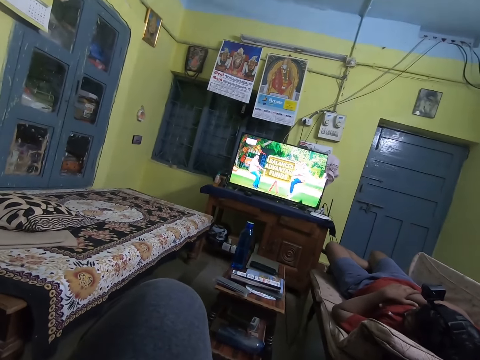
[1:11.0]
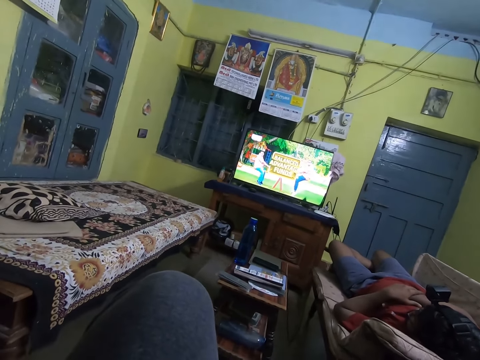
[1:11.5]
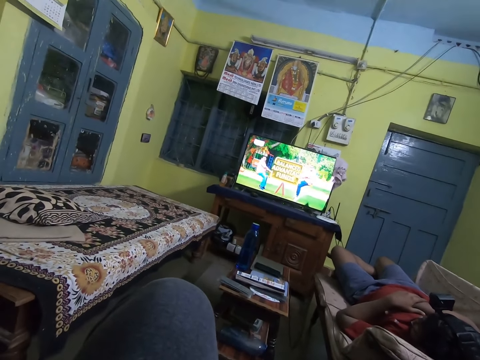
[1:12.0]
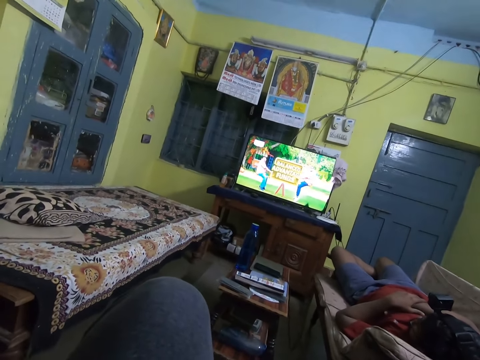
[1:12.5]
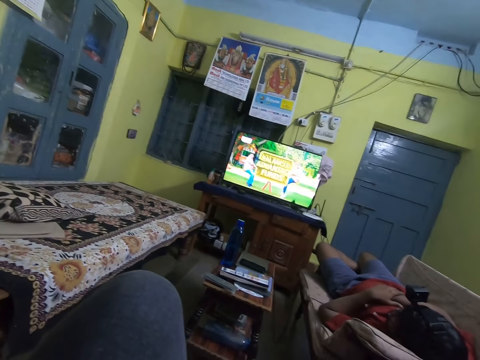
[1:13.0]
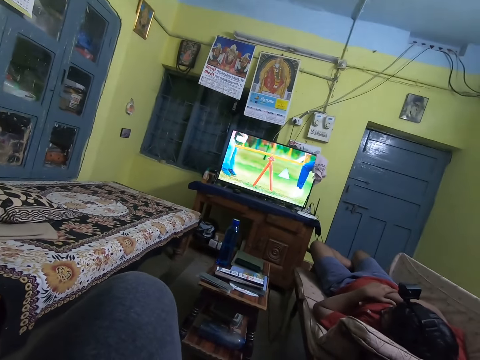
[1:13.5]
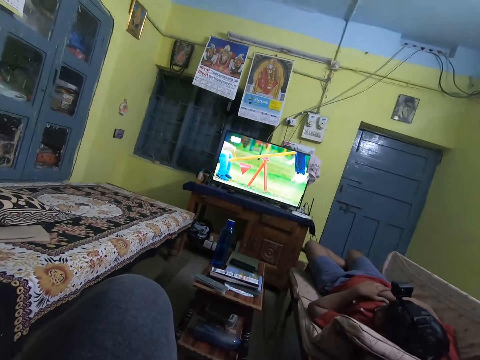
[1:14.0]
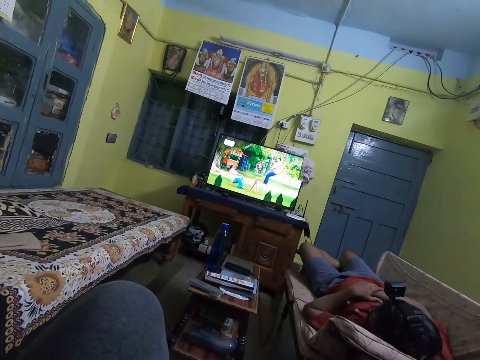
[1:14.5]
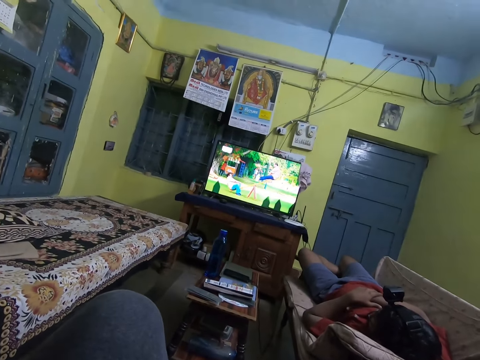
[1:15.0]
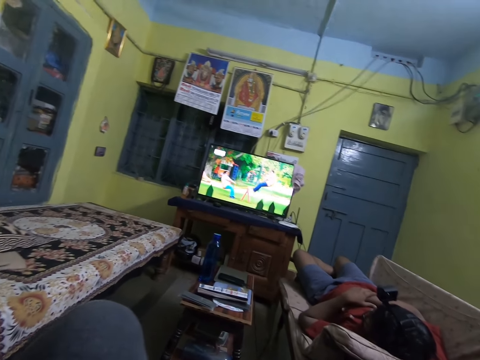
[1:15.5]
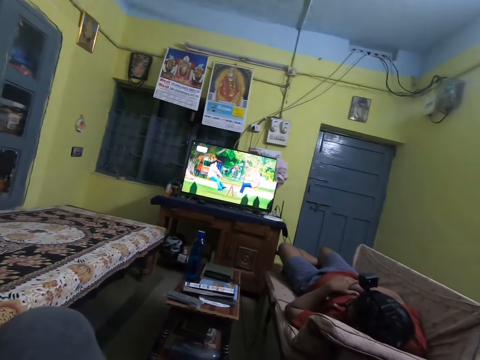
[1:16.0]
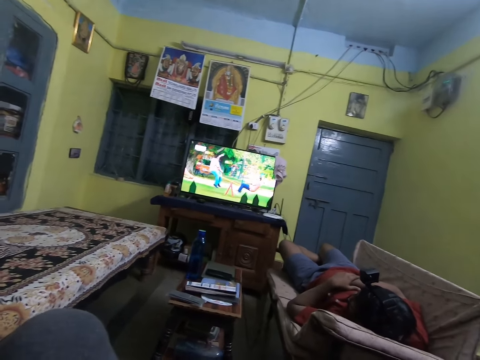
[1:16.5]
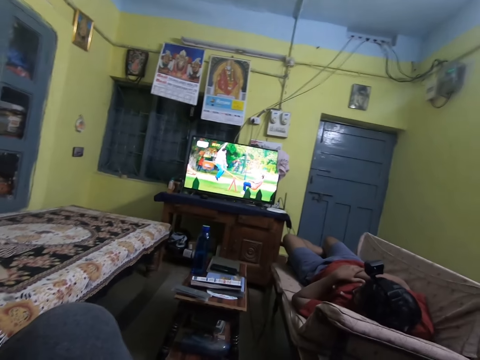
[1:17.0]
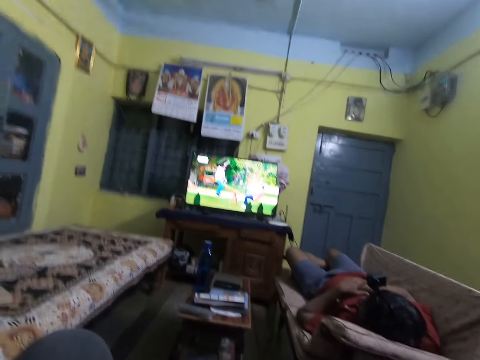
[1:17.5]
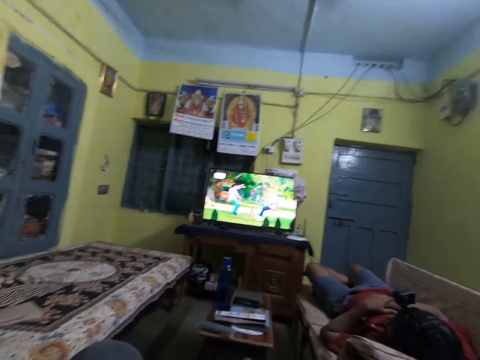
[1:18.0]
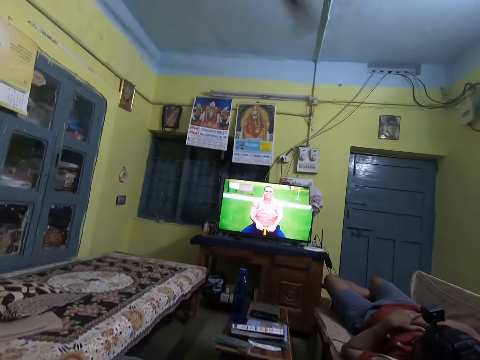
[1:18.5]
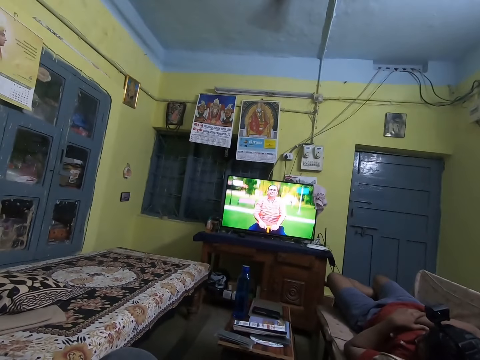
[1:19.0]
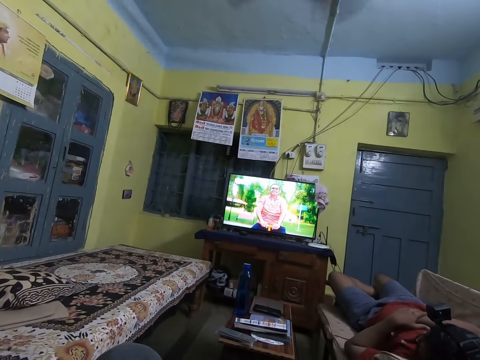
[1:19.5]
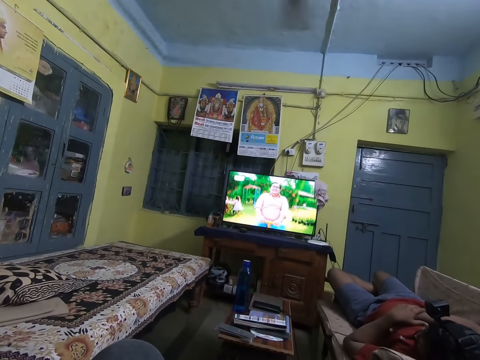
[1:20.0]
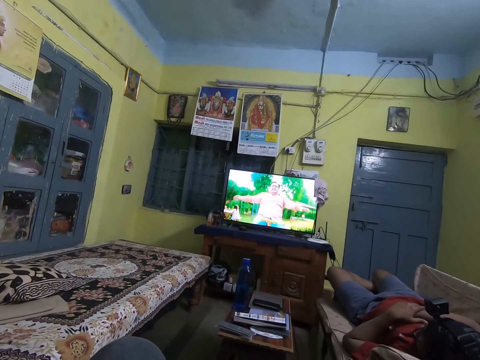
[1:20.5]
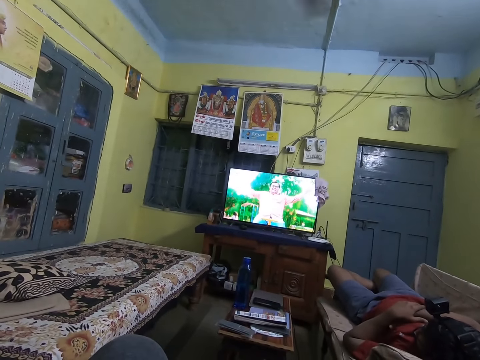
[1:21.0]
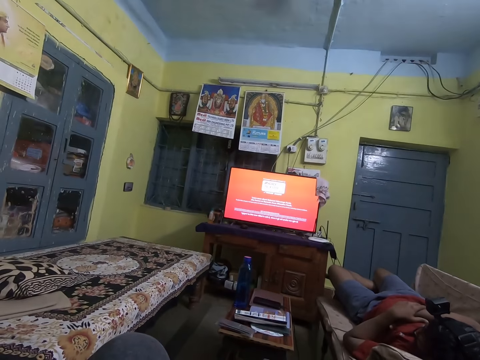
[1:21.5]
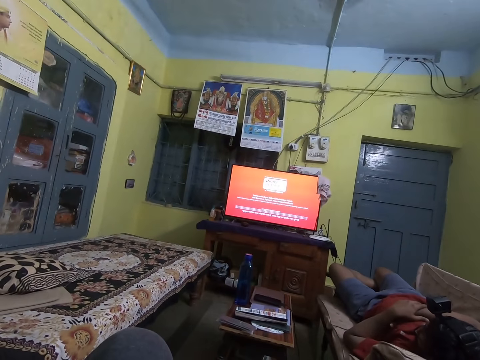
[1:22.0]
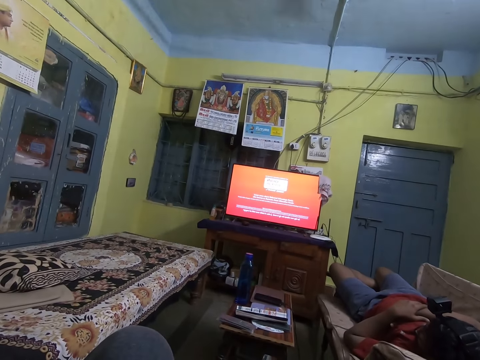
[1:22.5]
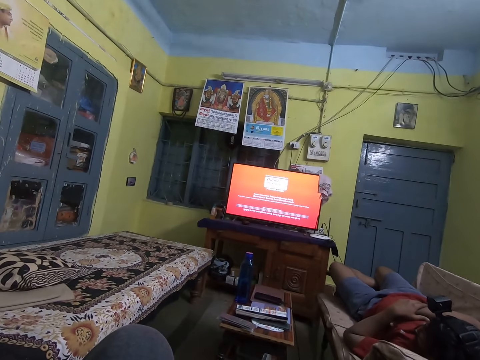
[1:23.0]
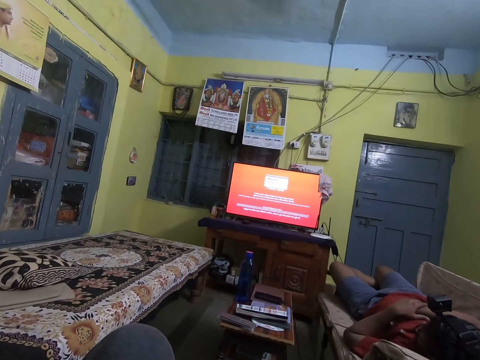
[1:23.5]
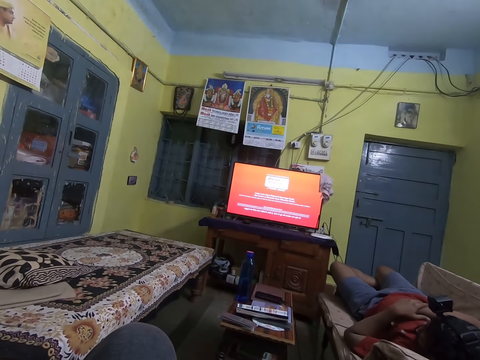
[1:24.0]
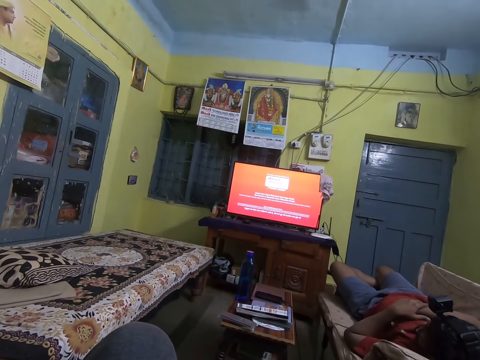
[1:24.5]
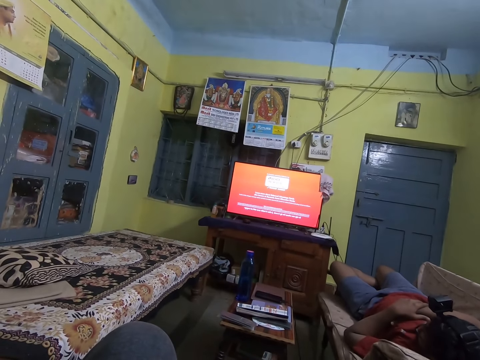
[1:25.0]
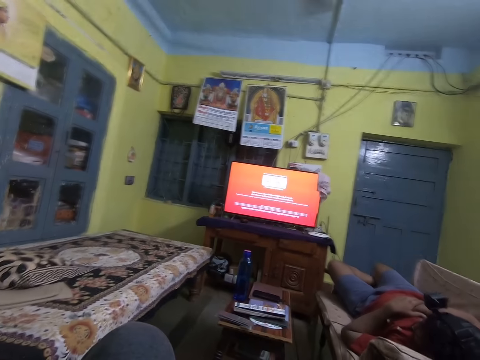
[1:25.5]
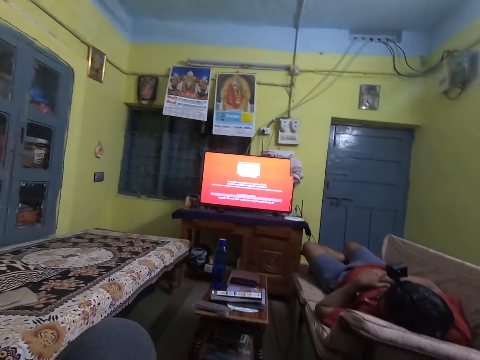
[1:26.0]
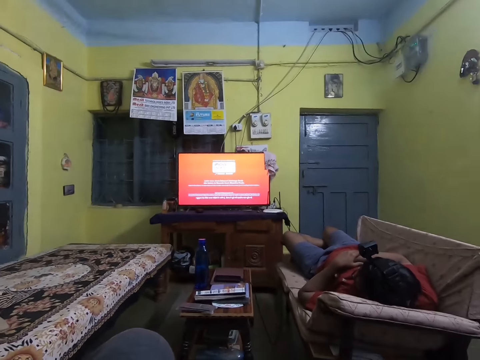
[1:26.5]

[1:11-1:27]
The camera wearer watches the television.

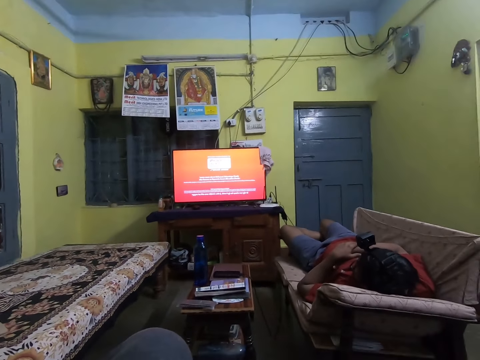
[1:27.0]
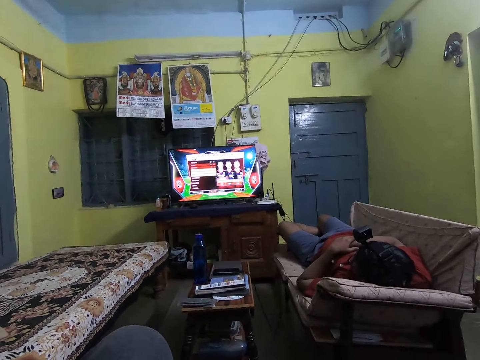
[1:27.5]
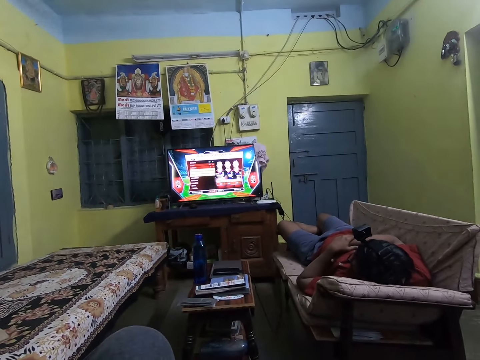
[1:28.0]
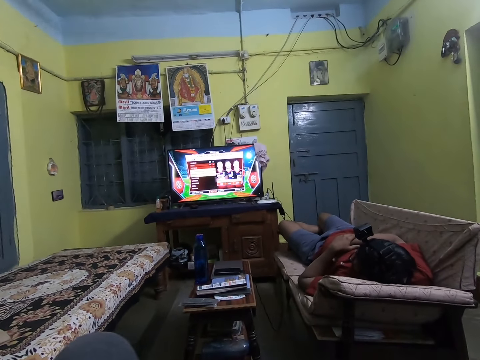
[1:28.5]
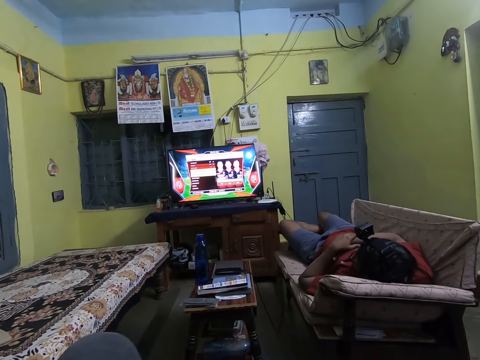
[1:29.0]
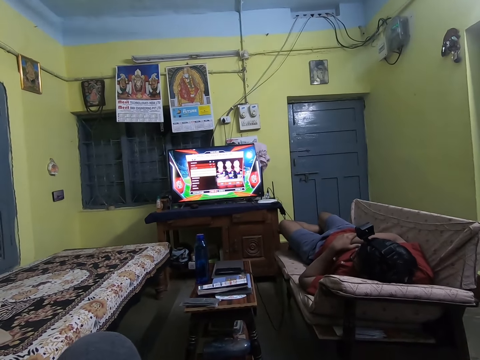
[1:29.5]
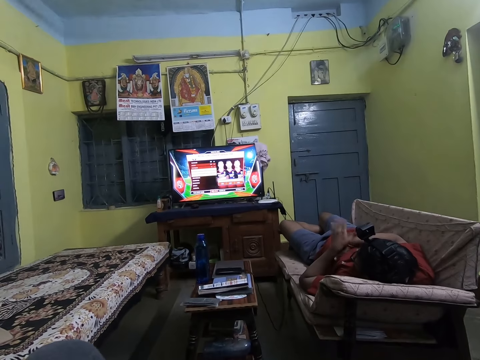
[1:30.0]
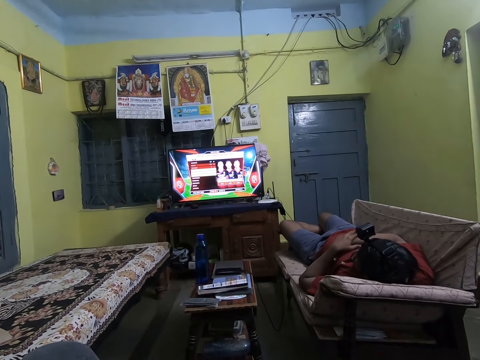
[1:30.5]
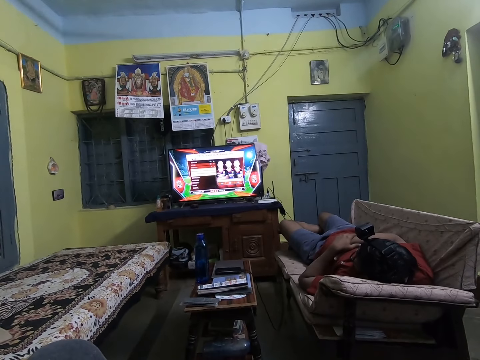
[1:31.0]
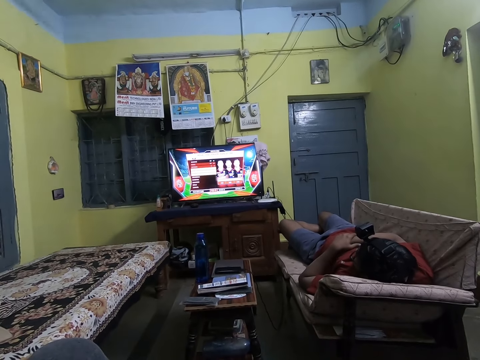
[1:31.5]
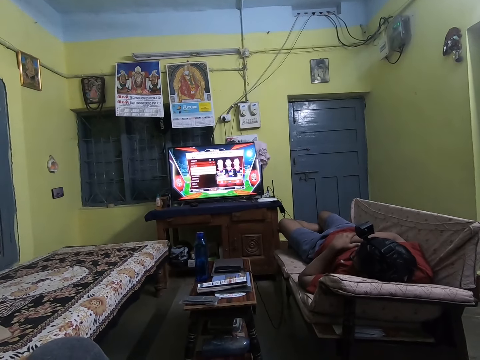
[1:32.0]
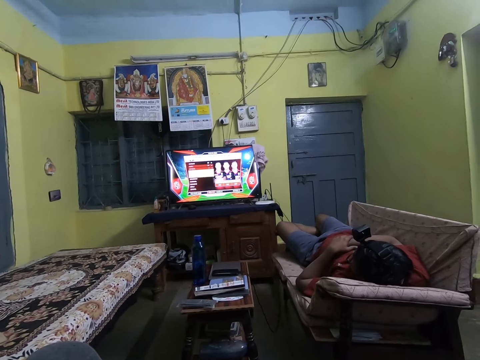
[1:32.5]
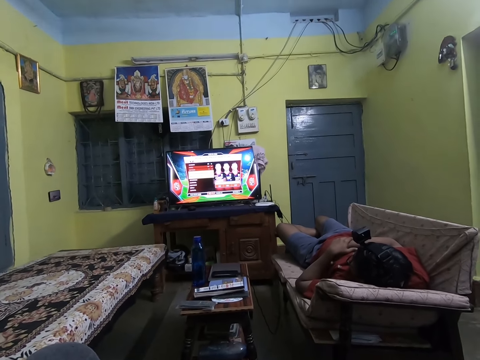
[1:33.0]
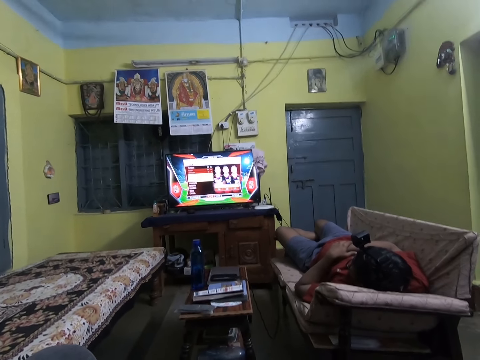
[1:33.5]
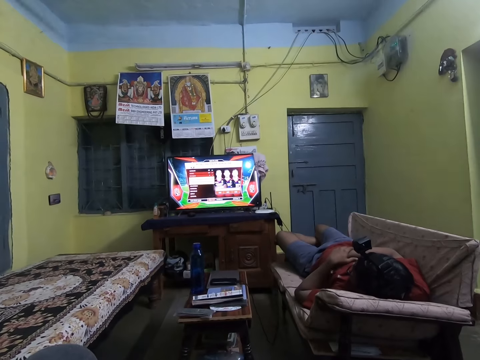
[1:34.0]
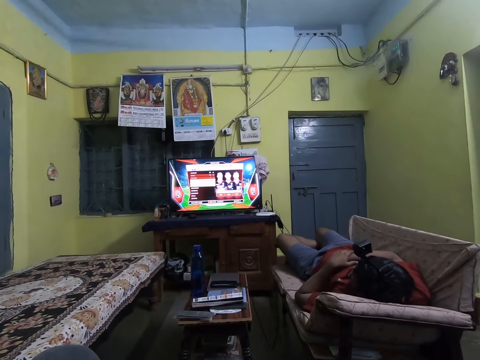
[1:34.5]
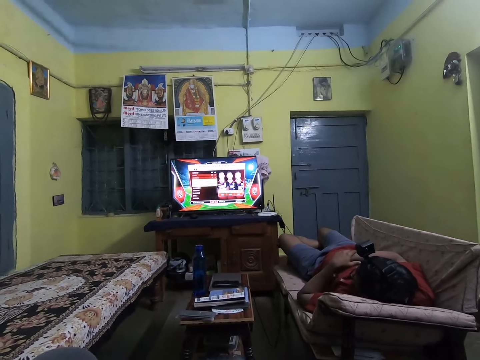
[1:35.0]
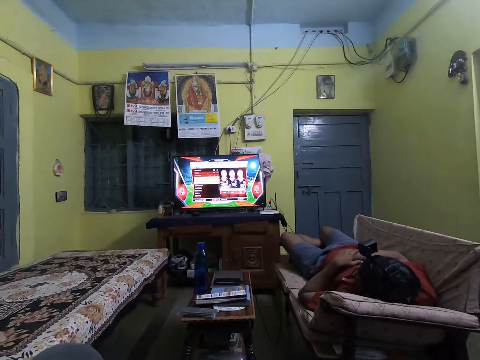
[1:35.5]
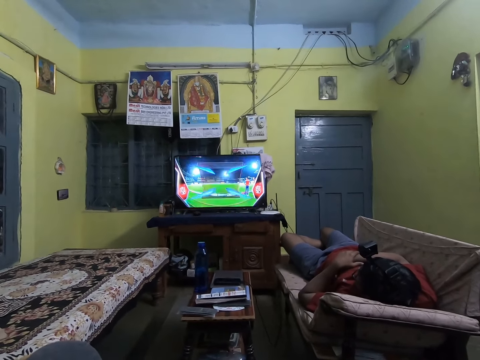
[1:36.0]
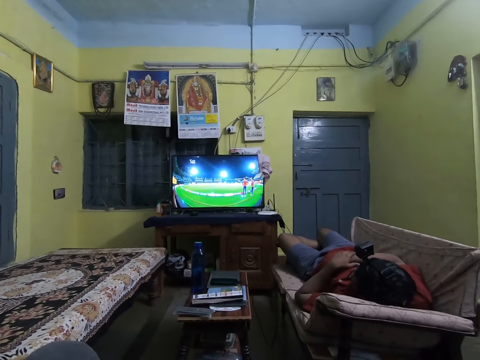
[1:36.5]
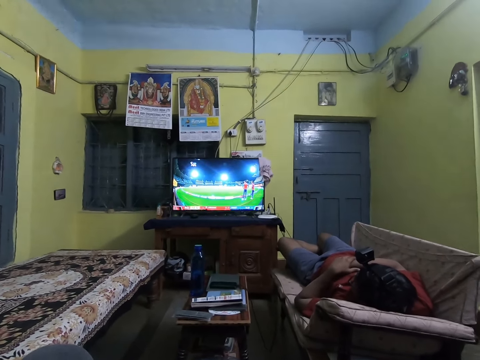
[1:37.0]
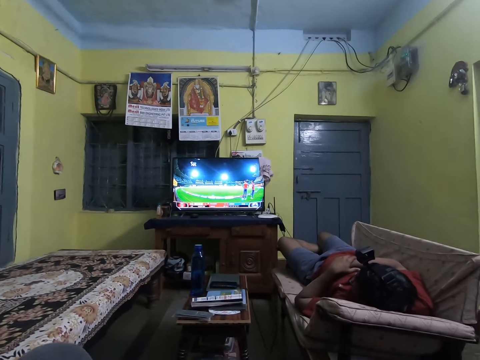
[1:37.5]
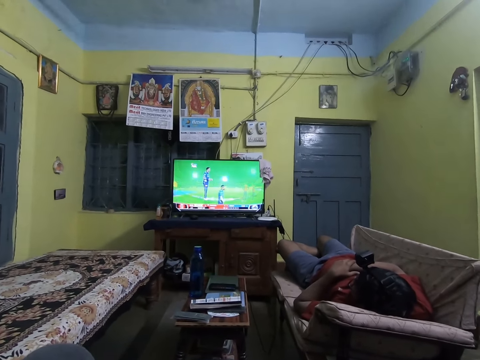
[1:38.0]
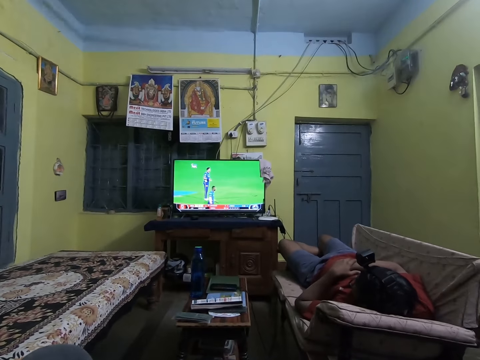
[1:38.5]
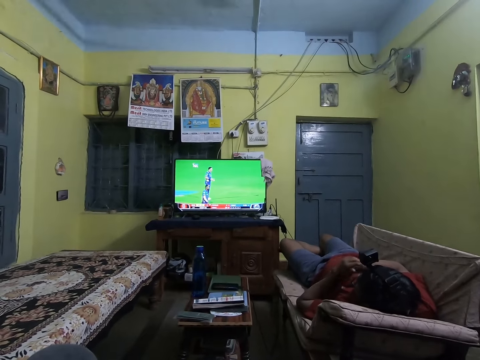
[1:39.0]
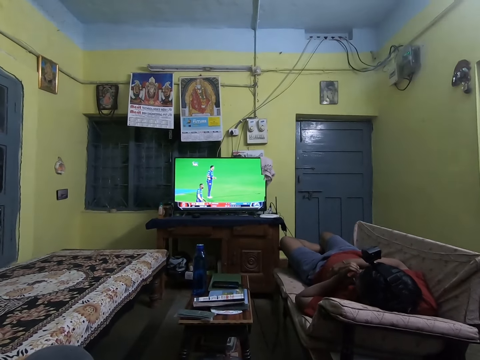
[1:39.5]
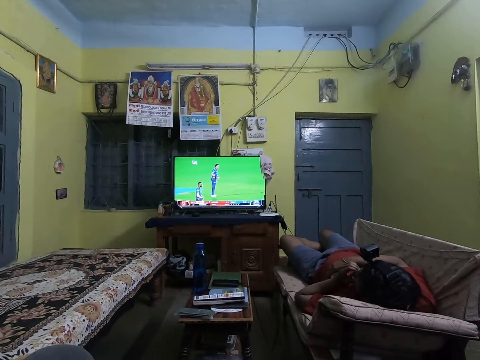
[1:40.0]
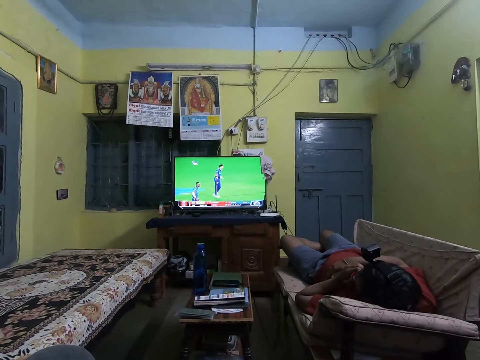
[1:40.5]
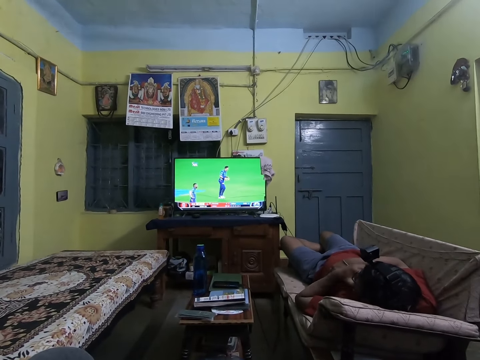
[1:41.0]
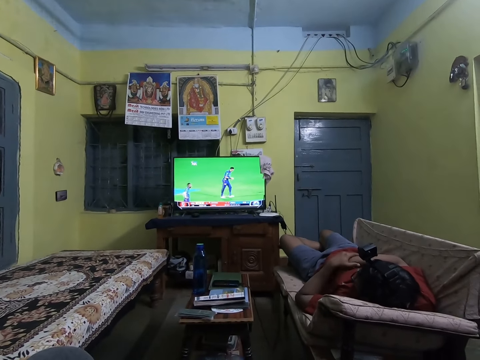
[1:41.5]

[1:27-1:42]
The man converses with the camera wearer. The man scratches his face with his left hand.
